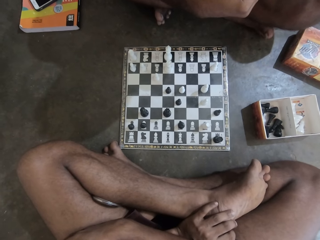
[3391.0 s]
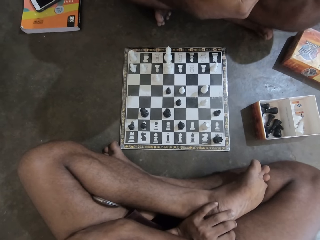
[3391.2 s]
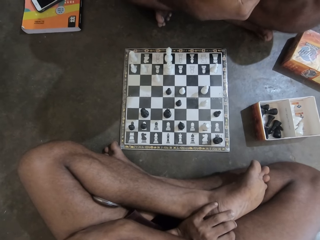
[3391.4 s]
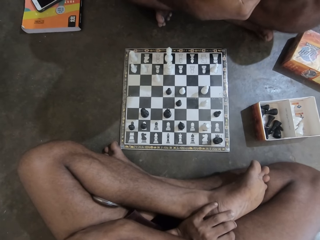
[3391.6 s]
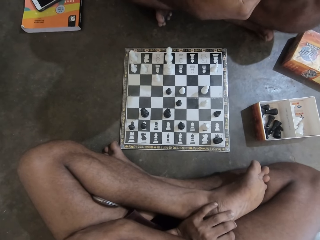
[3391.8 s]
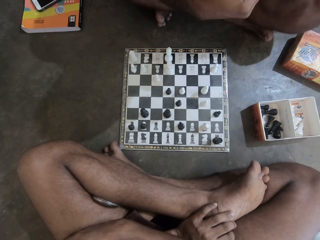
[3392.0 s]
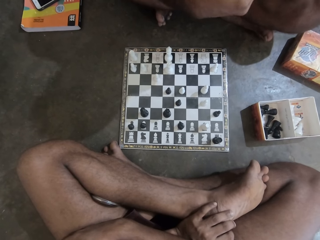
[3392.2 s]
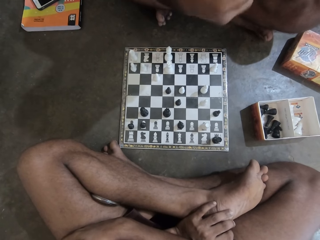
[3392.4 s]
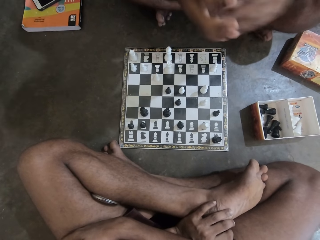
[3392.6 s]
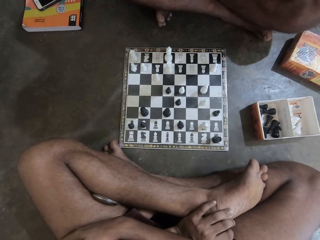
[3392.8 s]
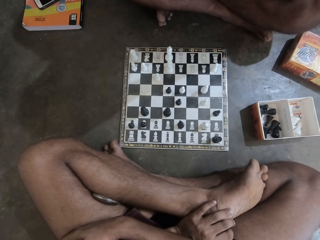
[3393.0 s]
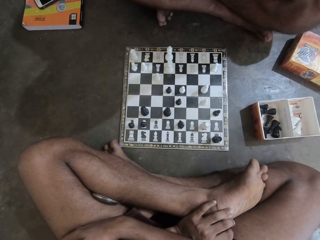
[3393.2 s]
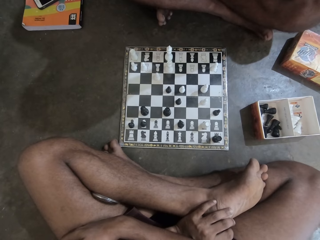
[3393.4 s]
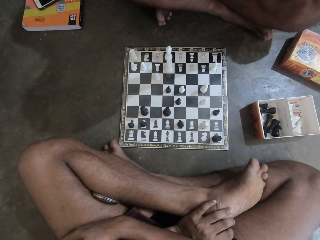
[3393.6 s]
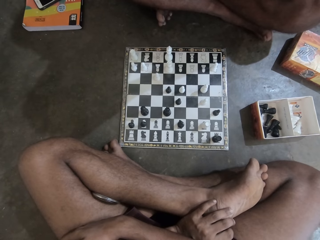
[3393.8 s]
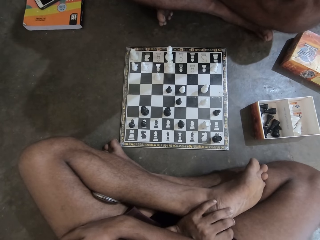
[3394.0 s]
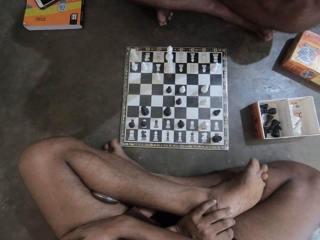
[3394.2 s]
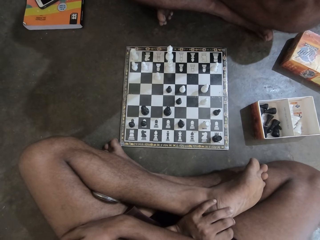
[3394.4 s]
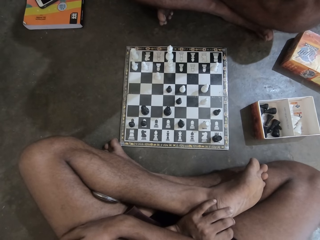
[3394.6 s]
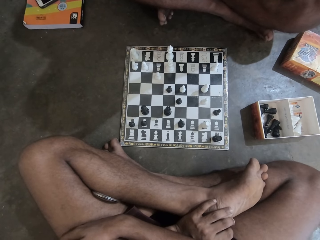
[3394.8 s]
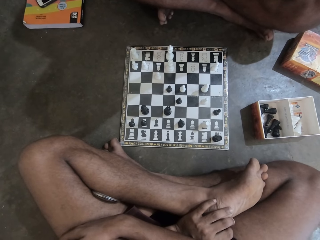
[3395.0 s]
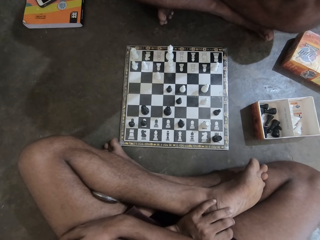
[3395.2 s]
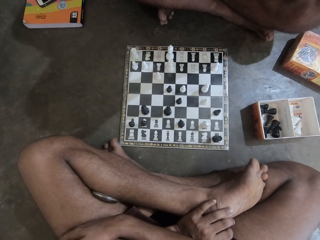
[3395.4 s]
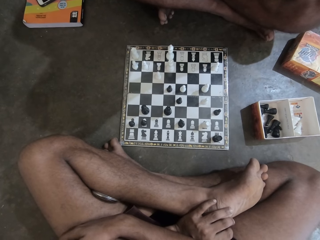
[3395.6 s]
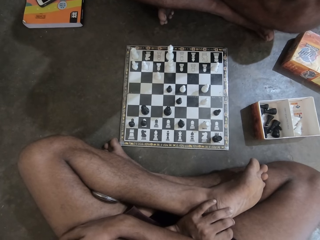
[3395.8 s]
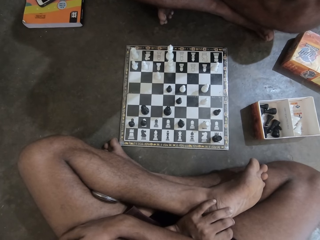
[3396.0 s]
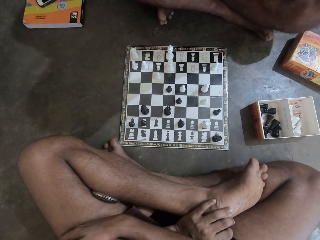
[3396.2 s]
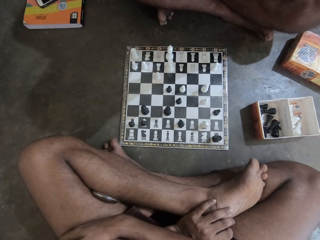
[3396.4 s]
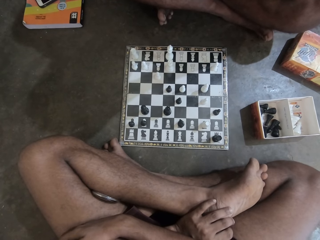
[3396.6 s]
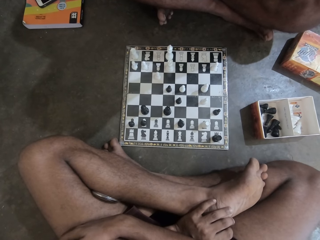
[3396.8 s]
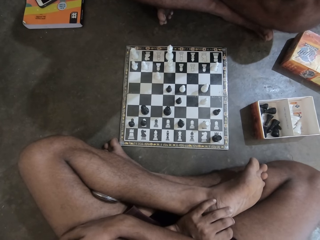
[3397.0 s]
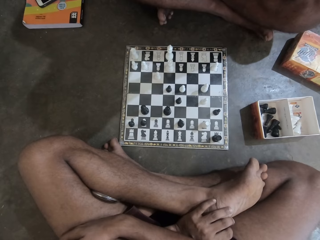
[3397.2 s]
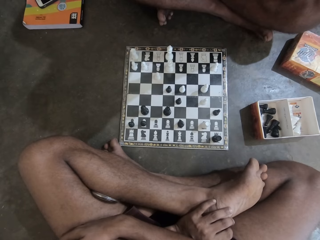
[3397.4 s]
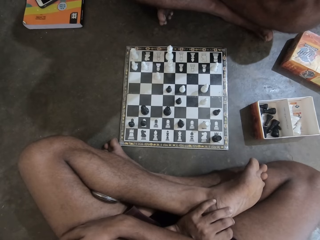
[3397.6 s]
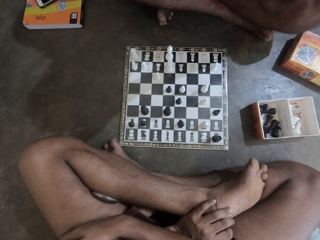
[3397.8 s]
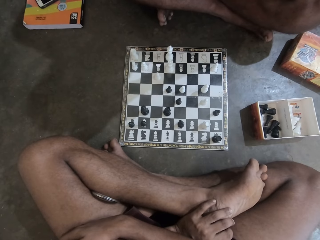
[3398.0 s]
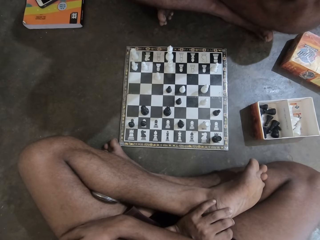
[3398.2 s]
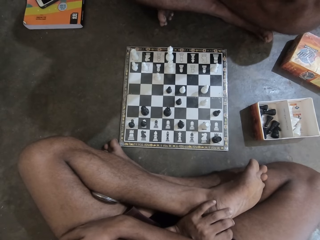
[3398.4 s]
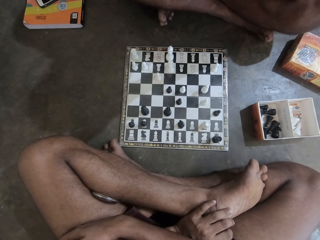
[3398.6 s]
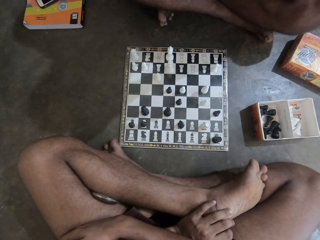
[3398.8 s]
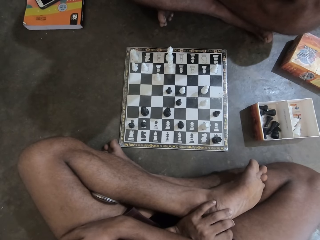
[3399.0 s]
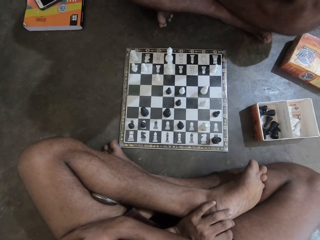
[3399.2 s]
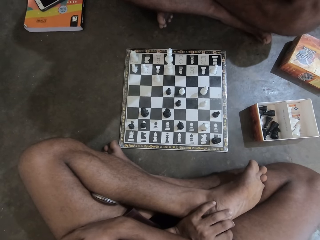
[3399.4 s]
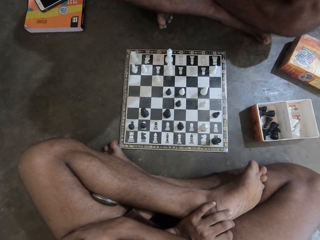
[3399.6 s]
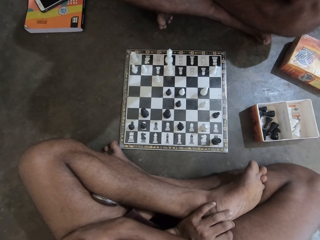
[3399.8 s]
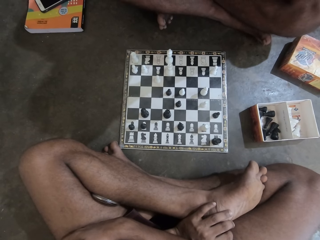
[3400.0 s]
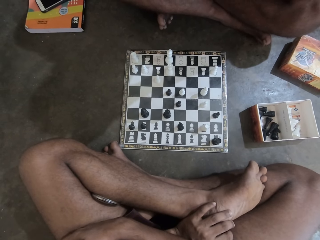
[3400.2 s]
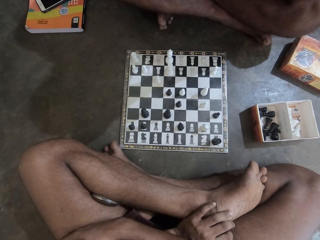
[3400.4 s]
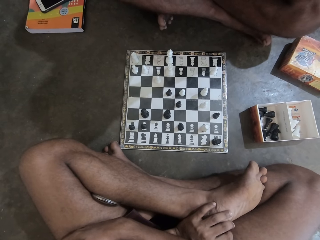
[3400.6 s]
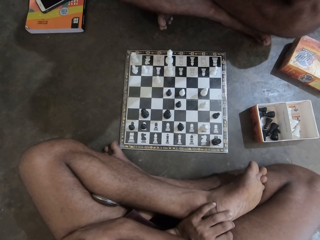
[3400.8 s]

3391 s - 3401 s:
A man raises his hand. The camera wearer stares at the chess board.

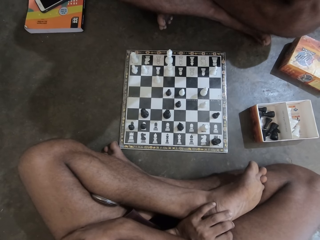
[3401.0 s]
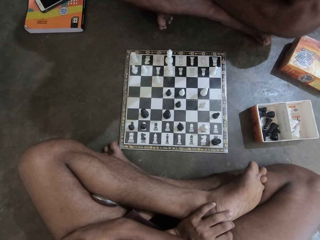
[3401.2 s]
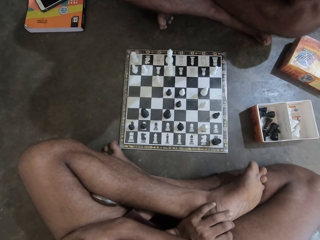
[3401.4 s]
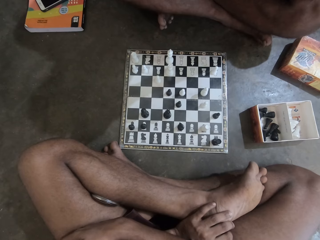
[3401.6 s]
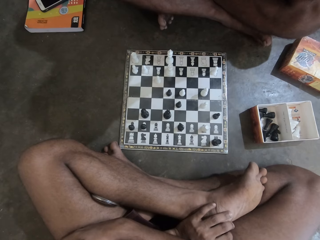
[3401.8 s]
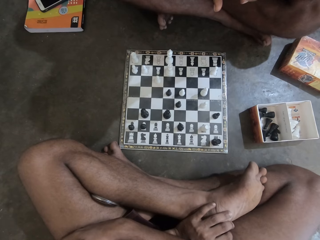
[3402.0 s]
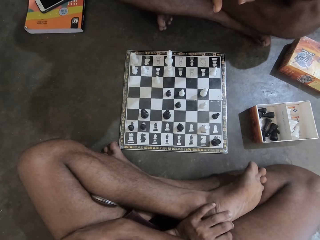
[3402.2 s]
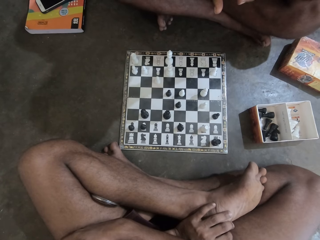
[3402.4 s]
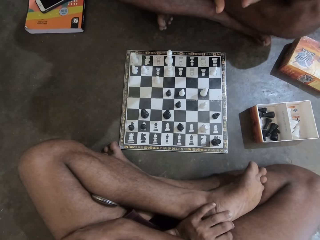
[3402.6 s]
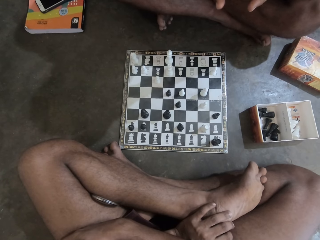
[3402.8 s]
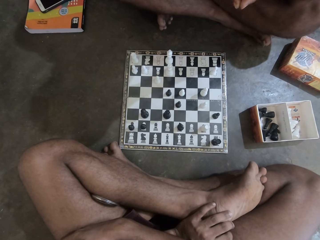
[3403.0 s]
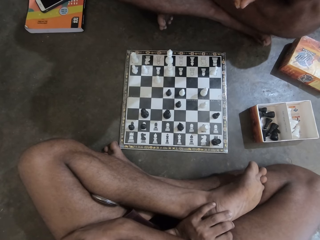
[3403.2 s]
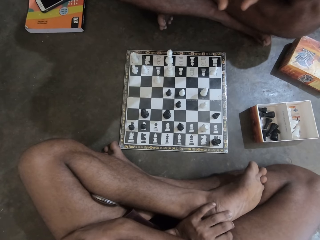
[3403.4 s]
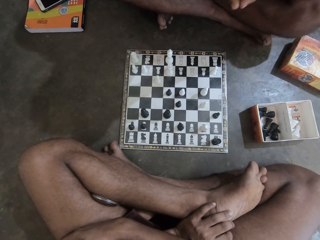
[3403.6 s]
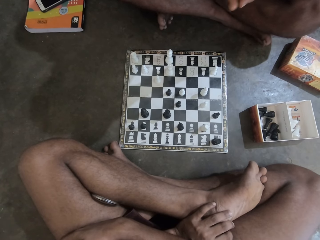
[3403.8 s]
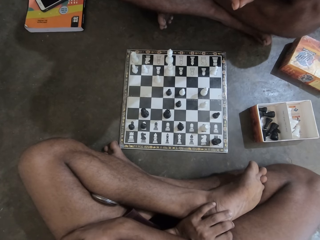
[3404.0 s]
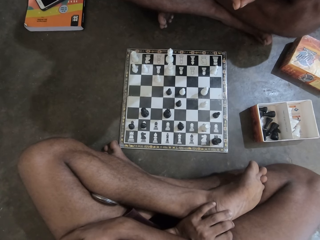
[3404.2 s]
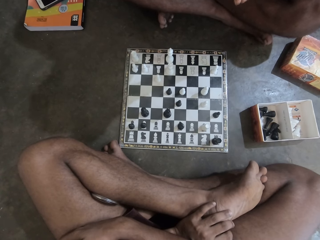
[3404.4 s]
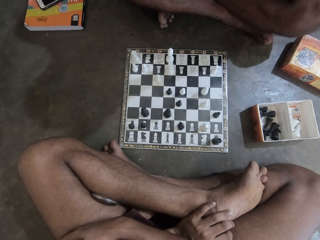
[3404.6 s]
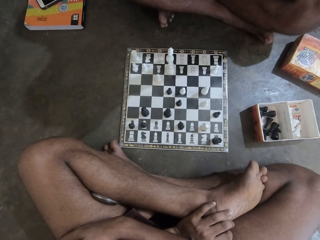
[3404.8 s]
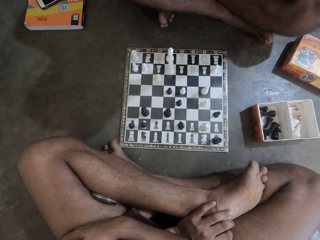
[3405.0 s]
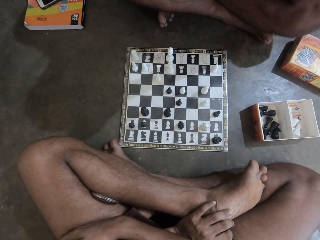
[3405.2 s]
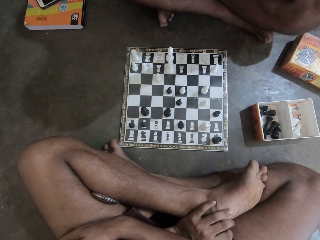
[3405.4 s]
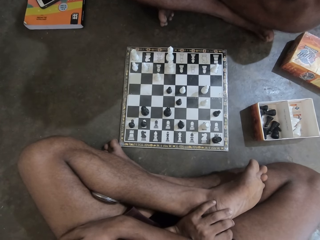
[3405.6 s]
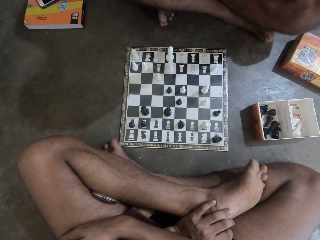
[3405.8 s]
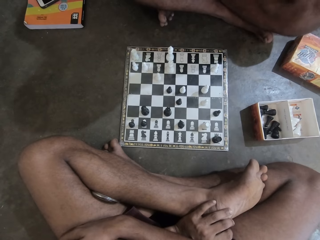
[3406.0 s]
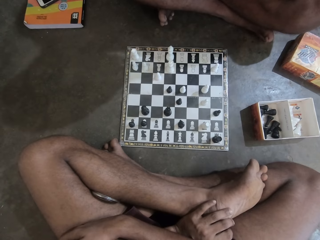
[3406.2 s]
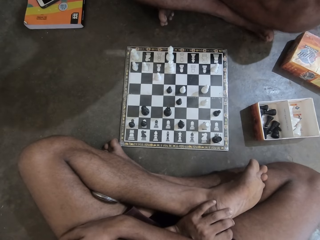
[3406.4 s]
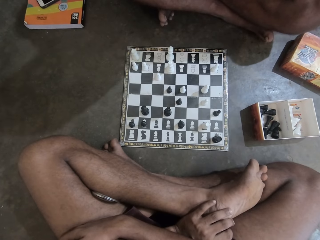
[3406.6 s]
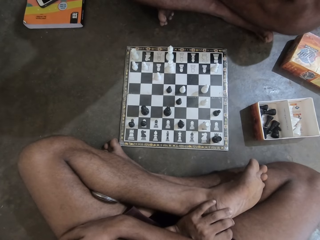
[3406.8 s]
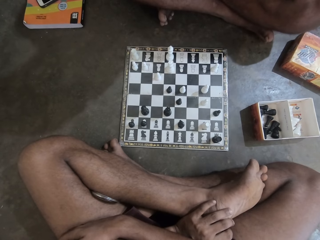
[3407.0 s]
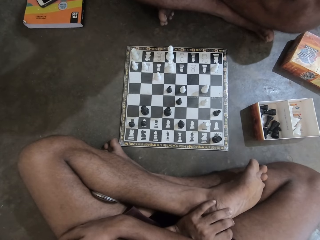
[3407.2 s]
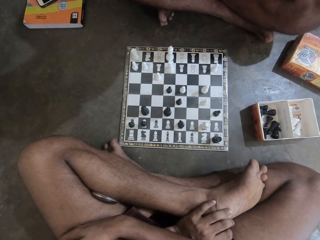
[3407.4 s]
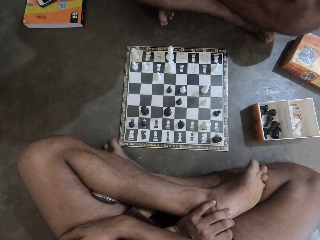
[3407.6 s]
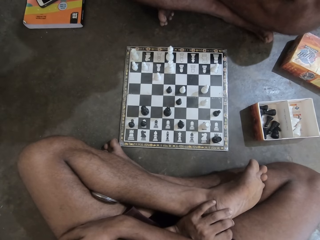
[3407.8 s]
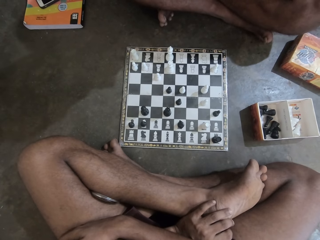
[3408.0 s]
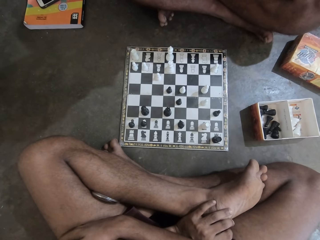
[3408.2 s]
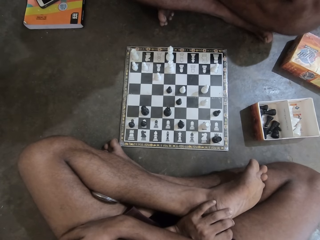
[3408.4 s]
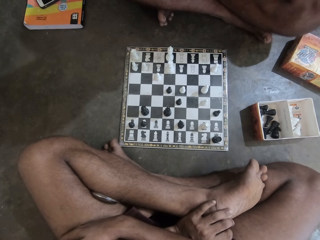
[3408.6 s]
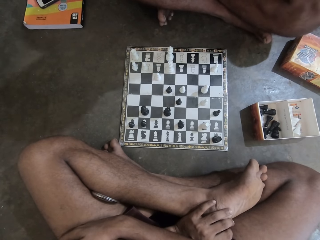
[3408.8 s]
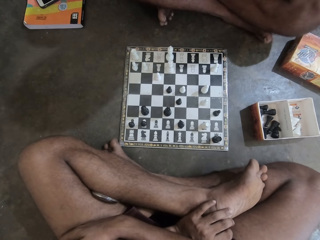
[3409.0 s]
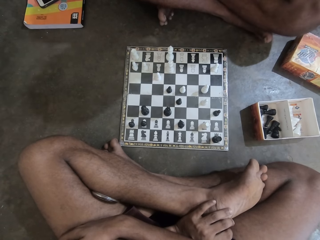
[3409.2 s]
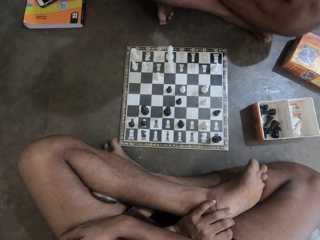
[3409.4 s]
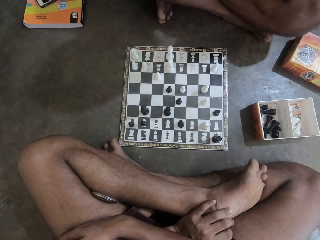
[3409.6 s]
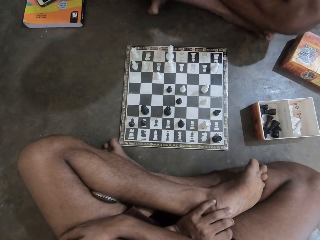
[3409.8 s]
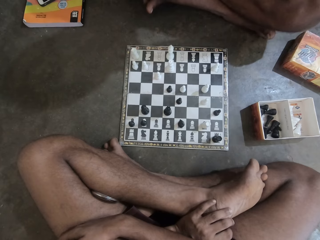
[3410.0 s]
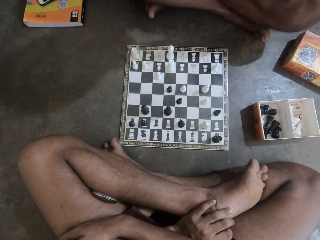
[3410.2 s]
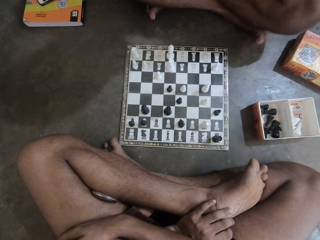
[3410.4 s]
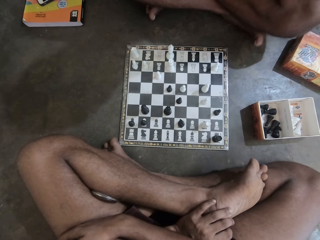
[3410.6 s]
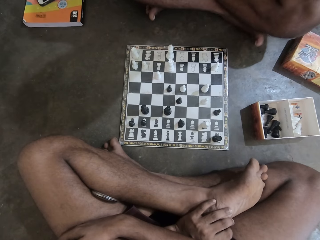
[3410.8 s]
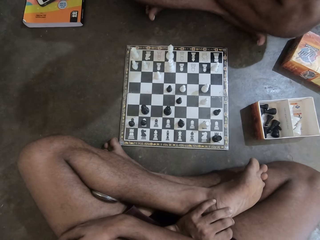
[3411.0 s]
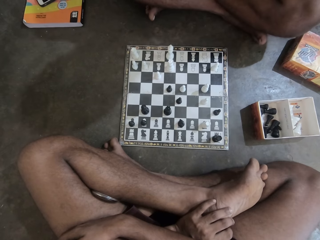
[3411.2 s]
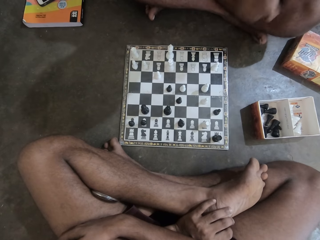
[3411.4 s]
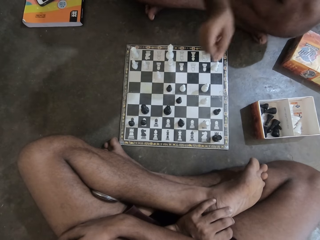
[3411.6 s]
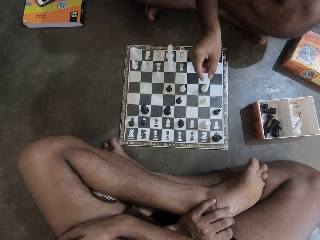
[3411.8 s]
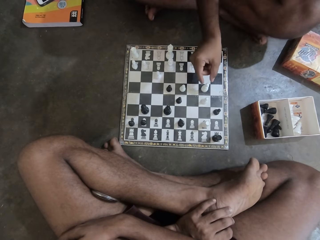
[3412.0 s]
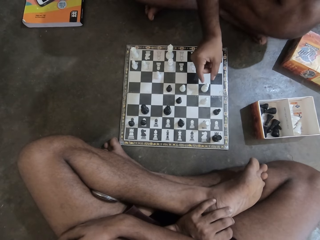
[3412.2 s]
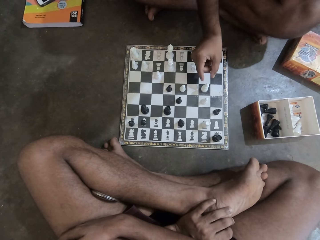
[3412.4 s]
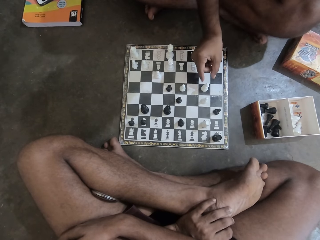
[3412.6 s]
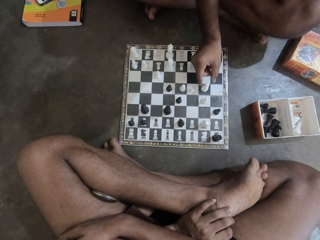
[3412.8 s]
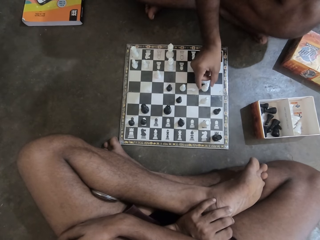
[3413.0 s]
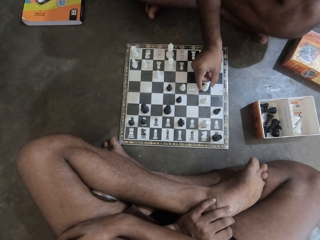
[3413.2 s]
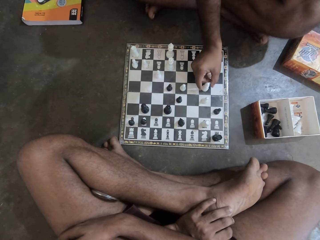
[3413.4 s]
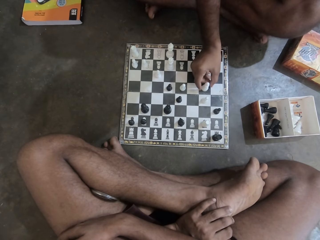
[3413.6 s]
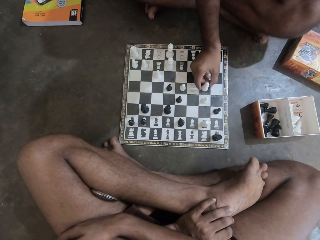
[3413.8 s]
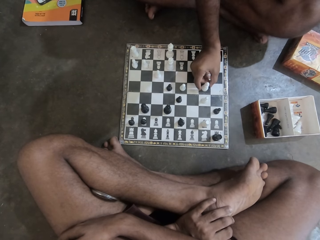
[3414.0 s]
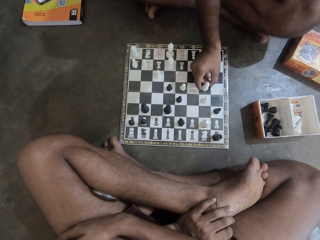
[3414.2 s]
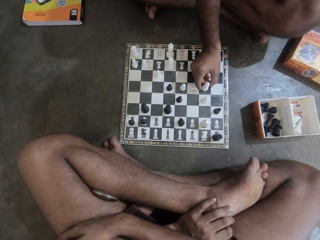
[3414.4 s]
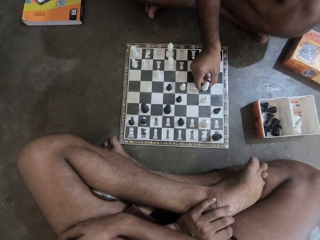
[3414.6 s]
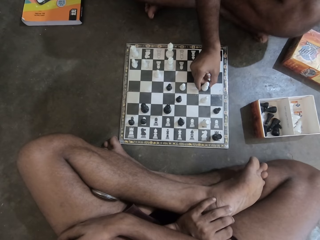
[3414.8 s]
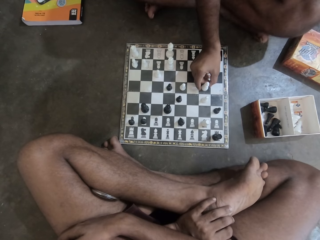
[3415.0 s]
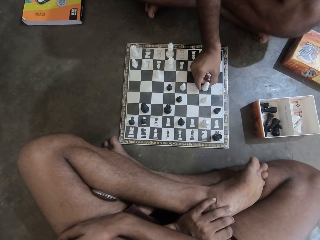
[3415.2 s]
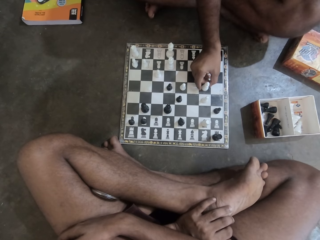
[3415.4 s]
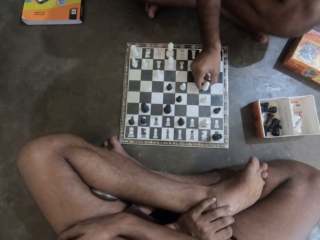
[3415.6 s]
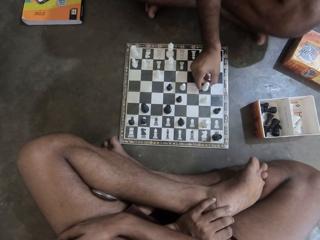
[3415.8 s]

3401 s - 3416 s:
A man lowers his hands. The camera wearer stares at the chess board. The man moves his hand towards the chess board. The camera wearer stares at the chess board. The man touches a chess piece on the chess board on the floor. The man holds a piece of the chess board.
